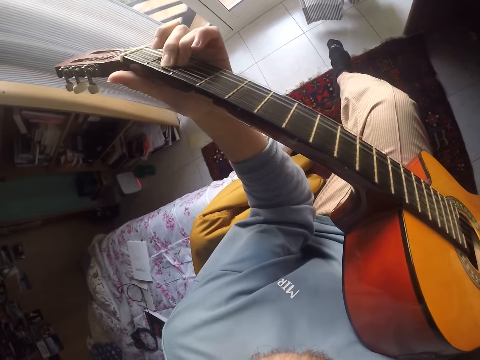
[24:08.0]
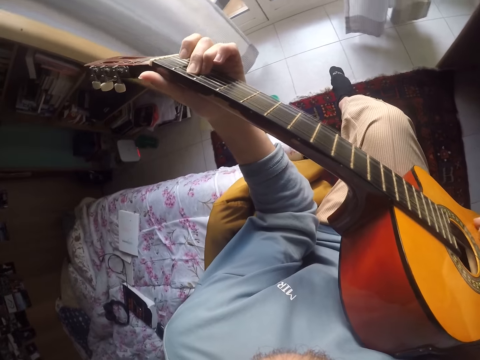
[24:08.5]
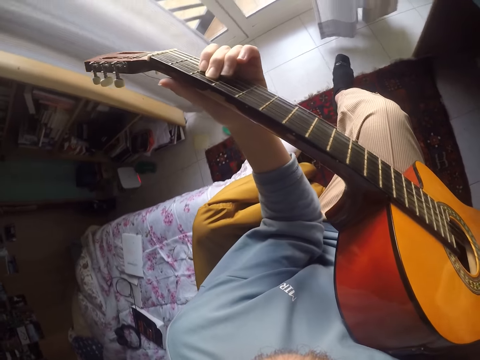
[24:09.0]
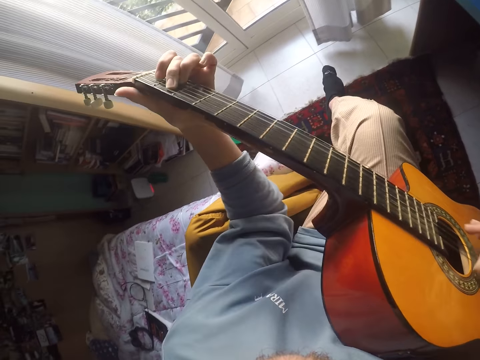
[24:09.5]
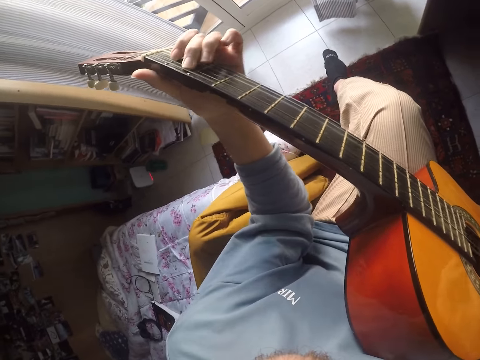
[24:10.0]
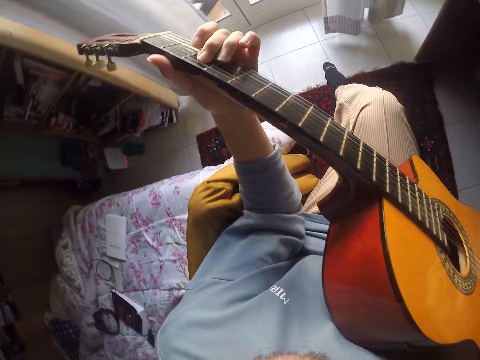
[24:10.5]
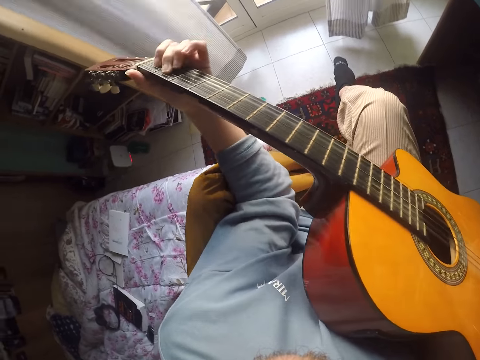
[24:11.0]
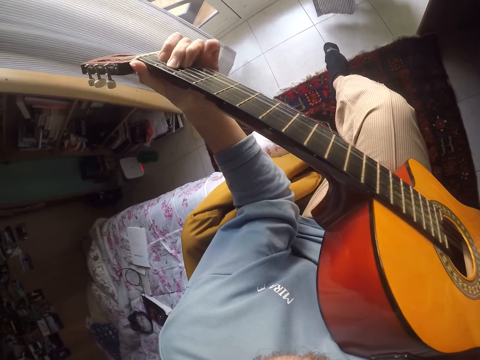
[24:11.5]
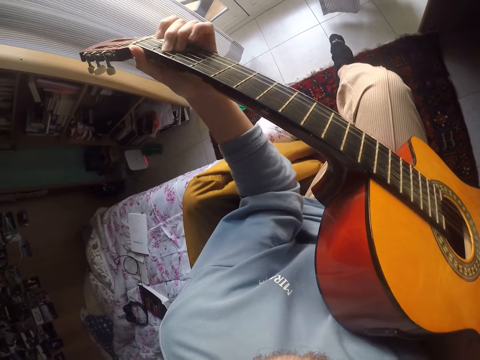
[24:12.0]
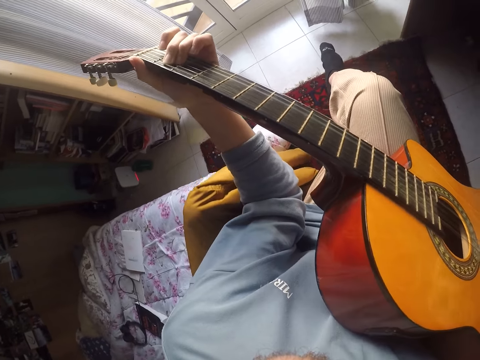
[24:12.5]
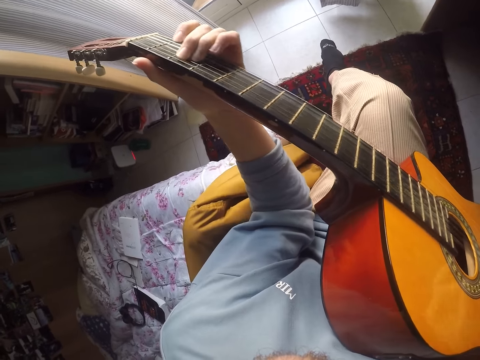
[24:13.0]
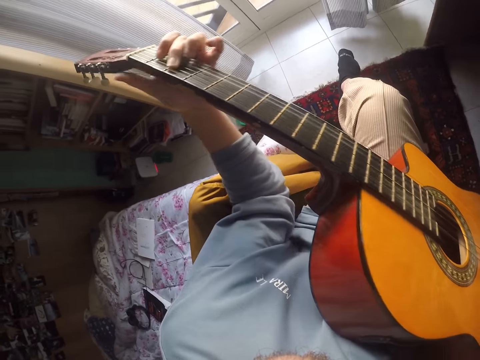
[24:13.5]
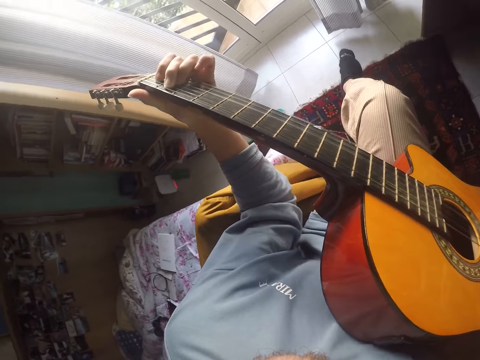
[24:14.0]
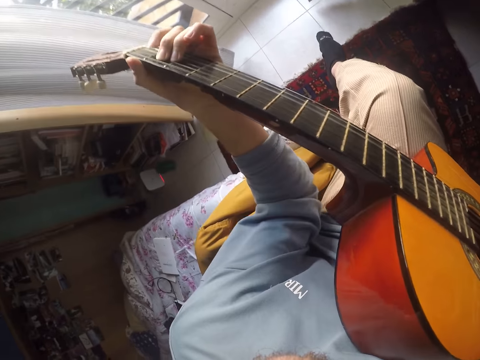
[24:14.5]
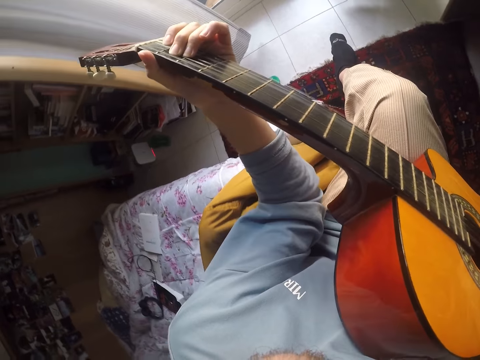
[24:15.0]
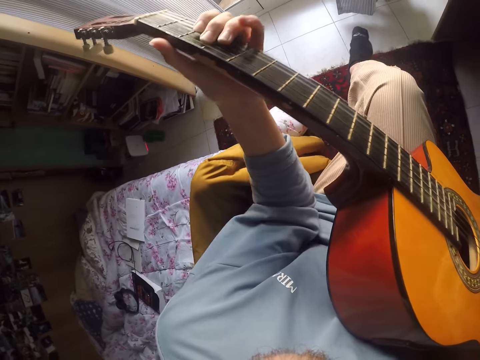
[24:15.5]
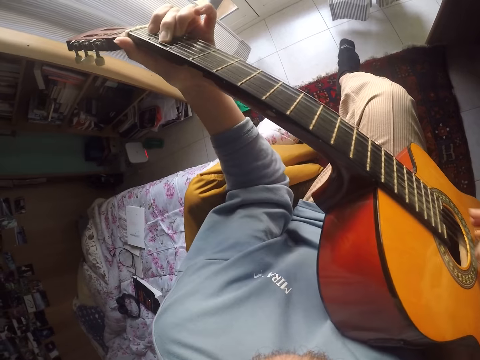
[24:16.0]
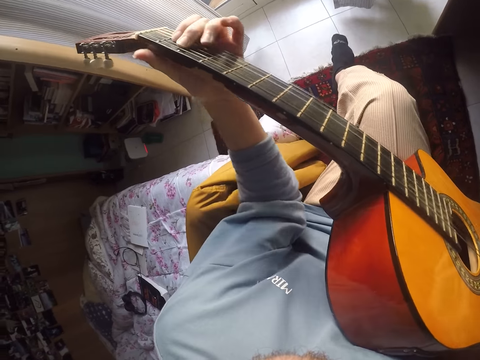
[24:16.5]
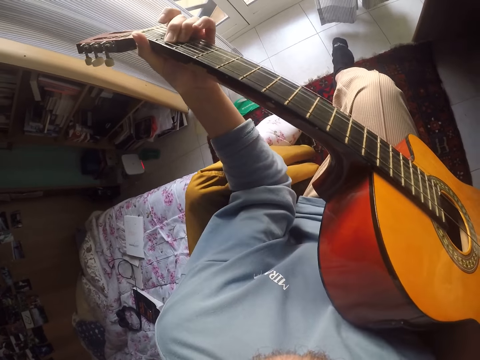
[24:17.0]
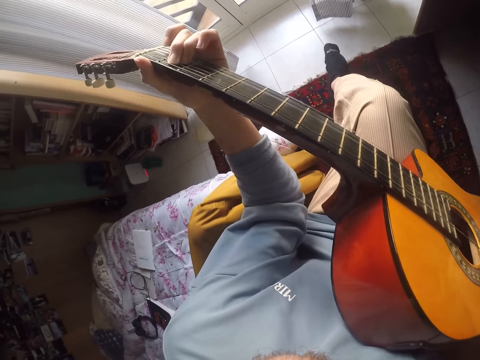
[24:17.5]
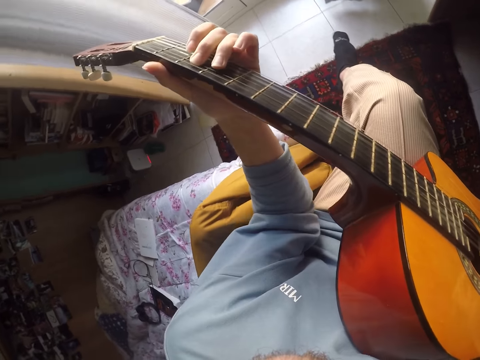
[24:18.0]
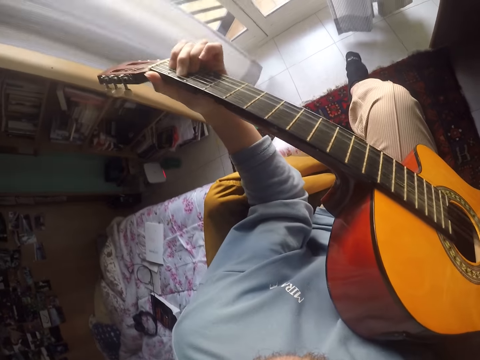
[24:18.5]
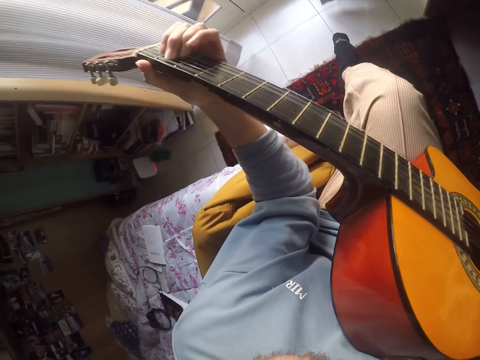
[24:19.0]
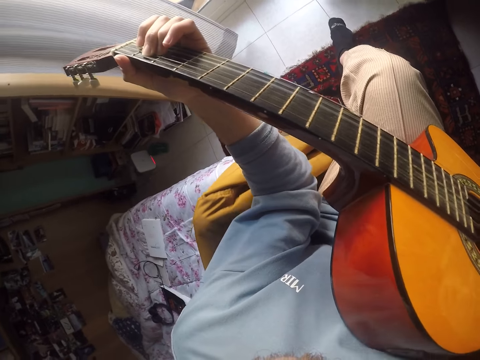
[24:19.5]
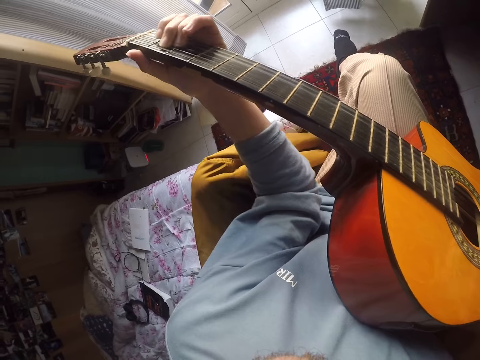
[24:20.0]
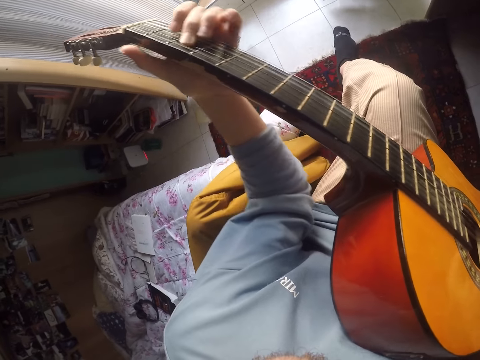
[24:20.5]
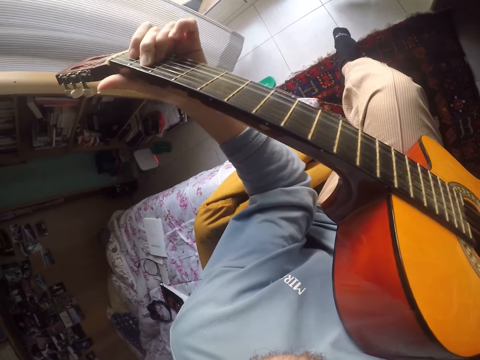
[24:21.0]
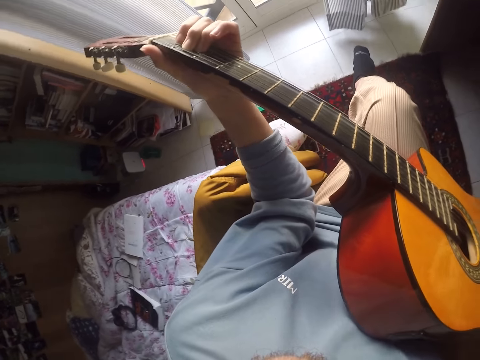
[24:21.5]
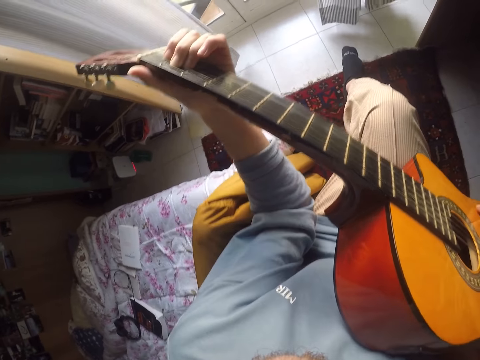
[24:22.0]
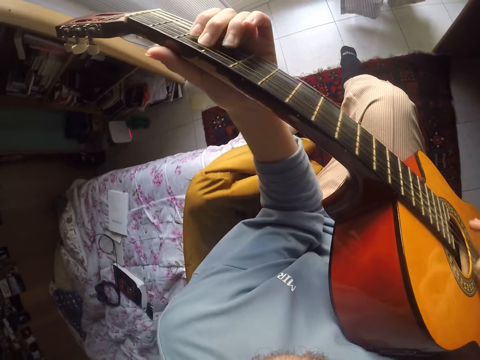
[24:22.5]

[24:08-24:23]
The camera wearer plays guitar. They play guitar repeatedly.

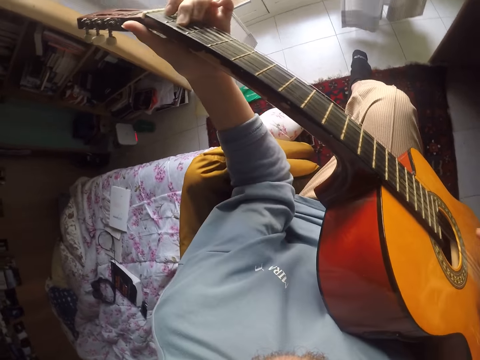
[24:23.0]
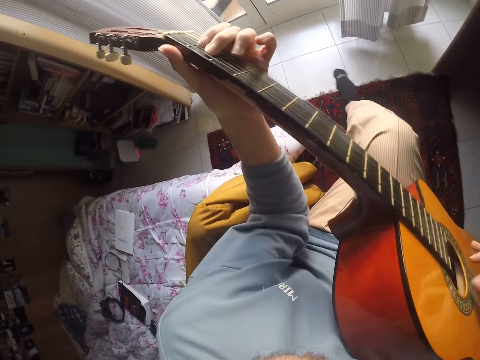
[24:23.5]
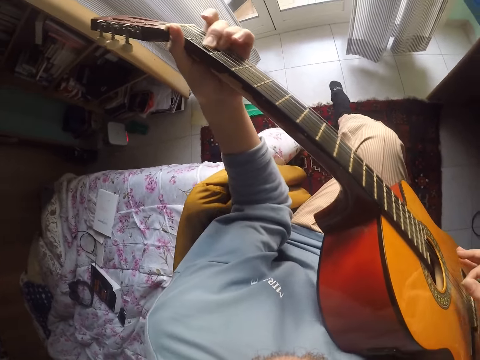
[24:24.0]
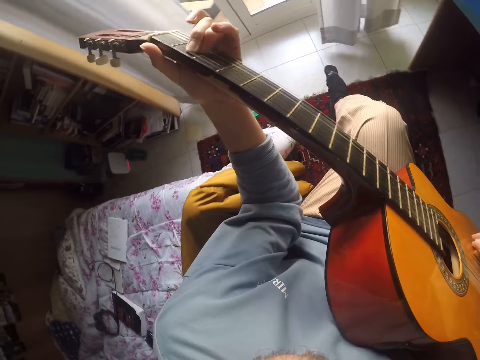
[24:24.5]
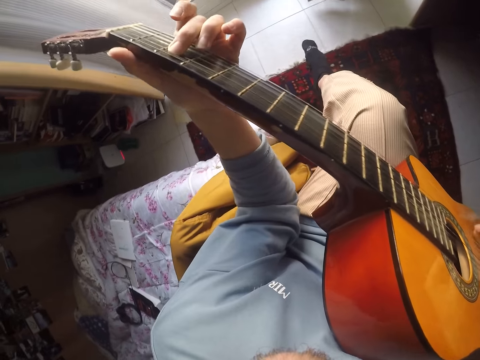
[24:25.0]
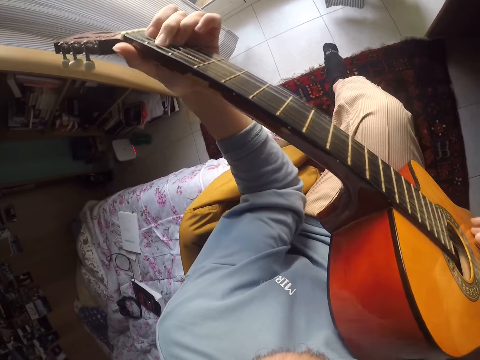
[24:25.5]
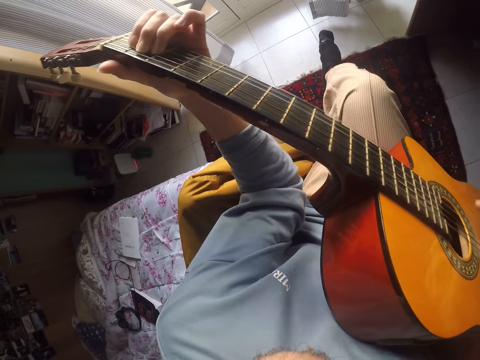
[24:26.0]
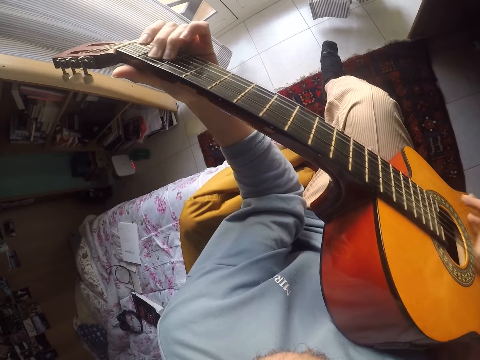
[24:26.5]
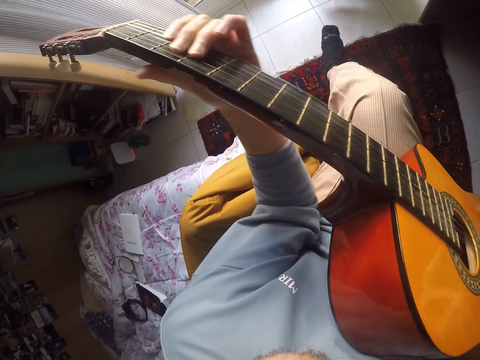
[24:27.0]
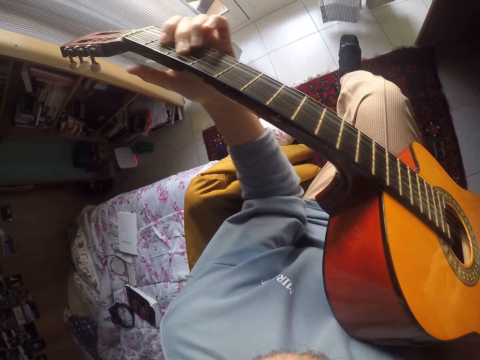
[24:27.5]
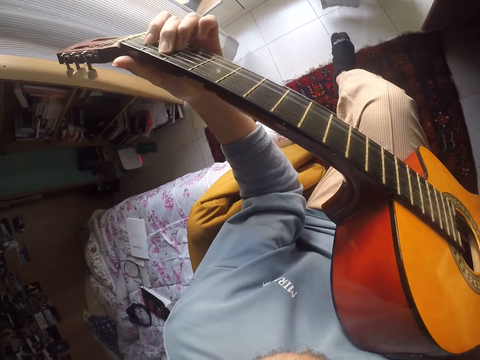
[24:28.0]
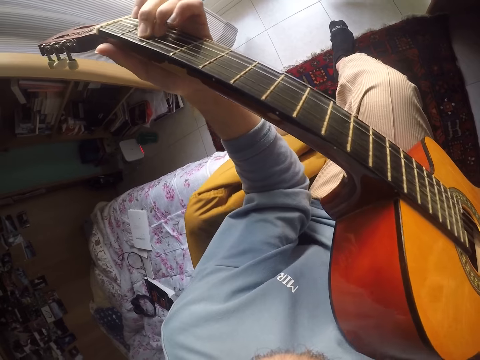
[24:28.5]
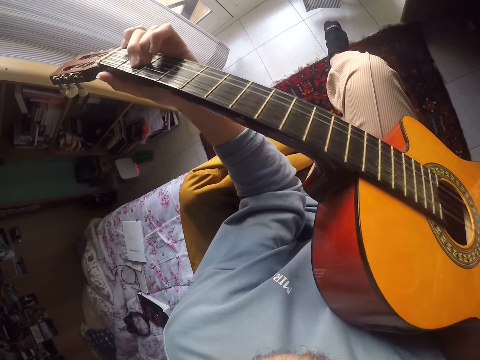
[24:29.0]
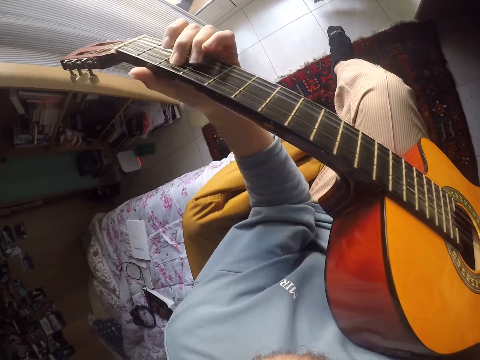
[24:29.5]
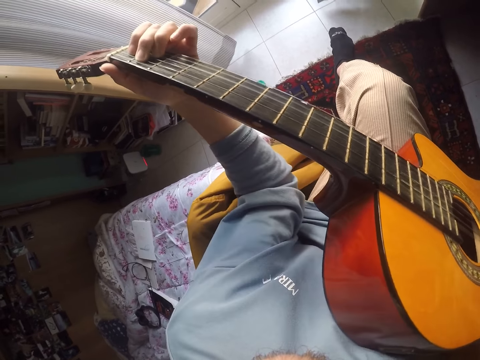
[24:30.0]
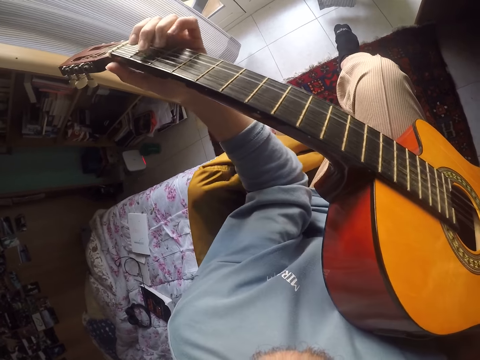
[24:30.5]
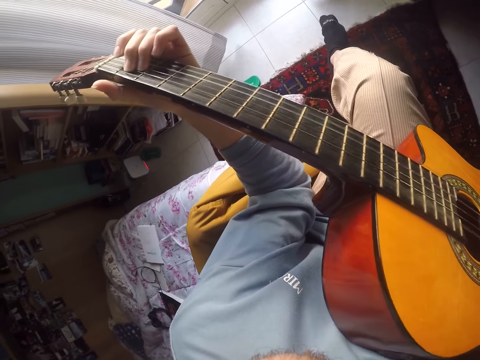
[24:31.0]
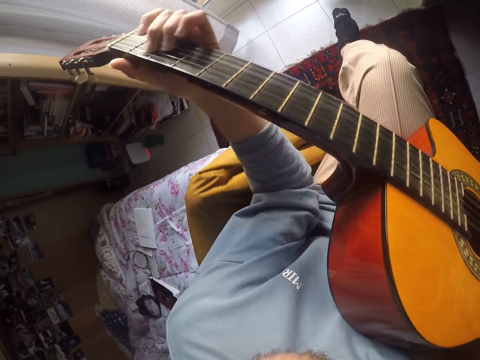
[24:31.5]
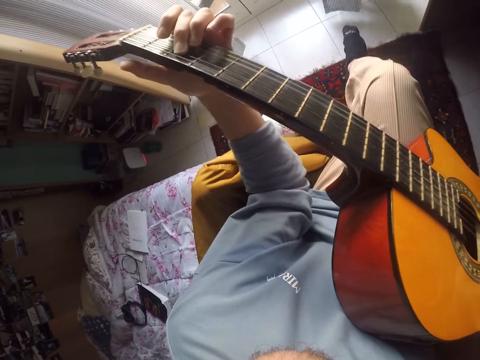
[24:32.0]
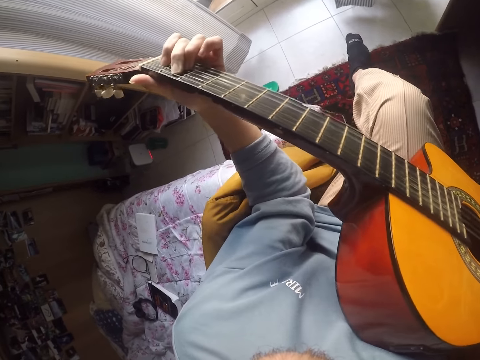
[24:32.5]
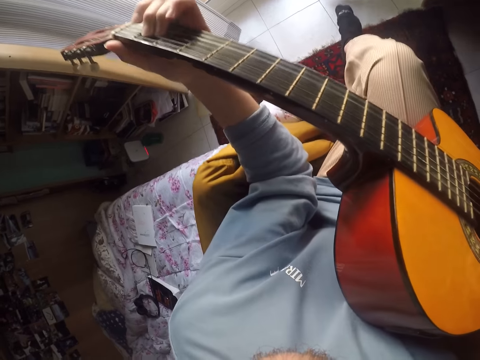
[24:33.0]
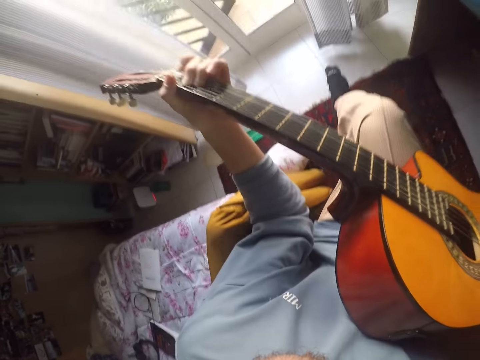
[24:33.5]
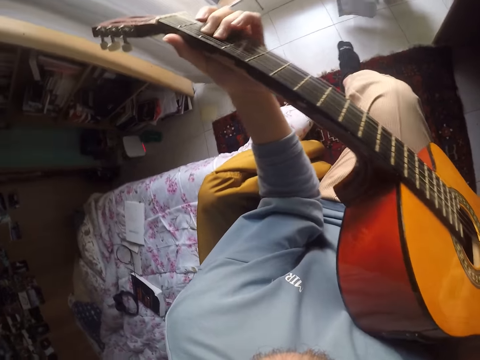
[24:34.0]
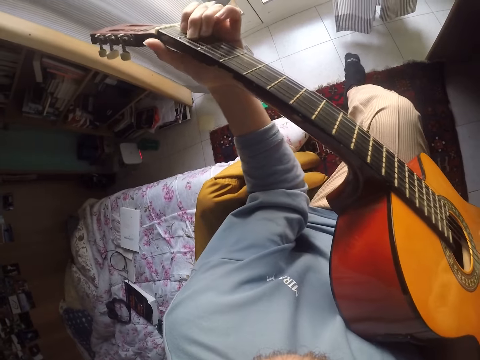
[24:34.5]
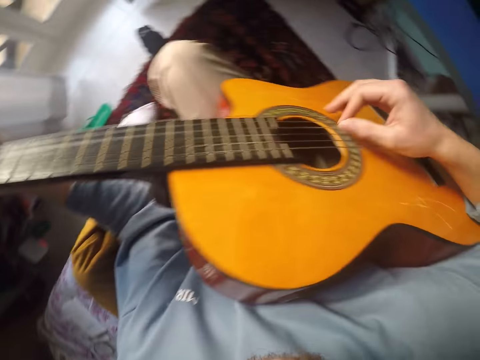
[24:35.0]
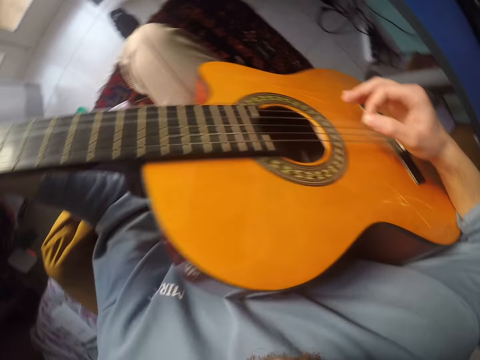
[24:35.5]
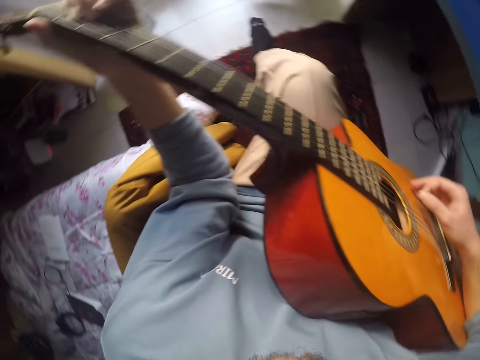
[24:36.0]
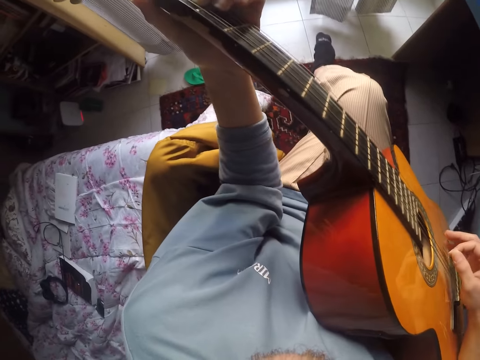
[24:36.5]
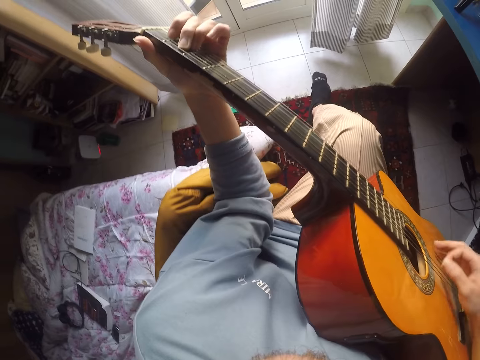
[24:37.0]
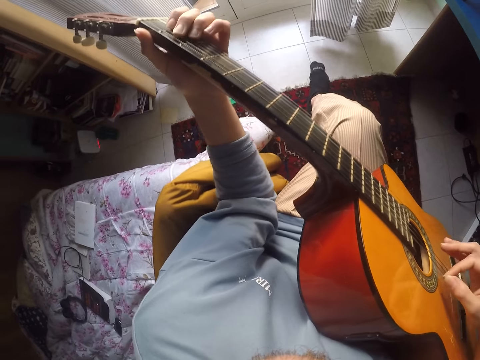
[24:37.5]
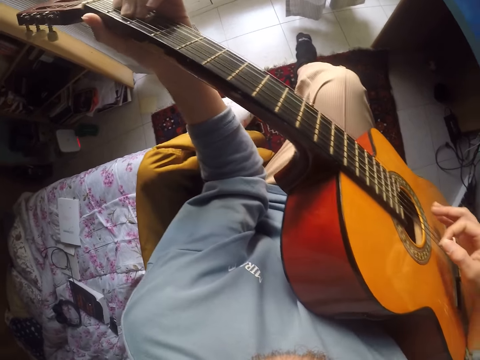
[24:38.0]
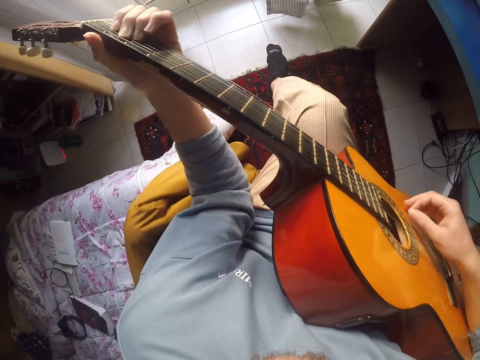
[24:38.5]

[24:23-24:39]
The camera wearer plays guitar. They play guitar repeatedly.
